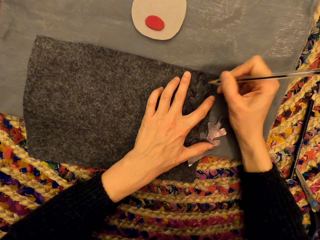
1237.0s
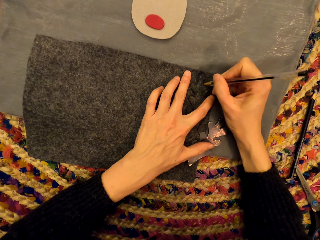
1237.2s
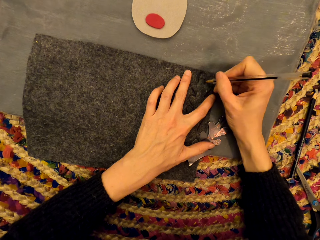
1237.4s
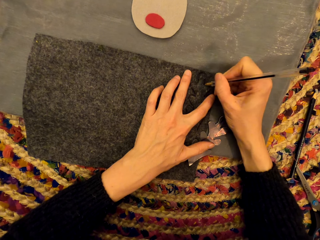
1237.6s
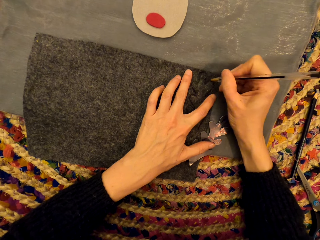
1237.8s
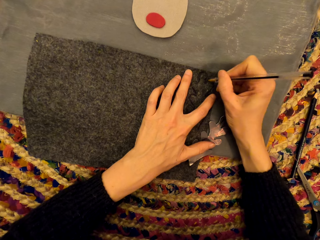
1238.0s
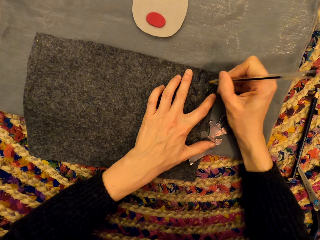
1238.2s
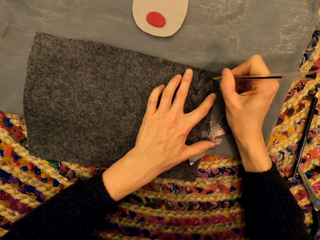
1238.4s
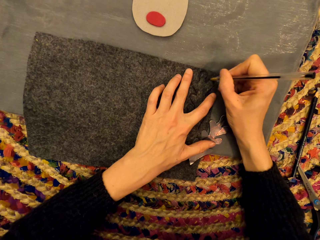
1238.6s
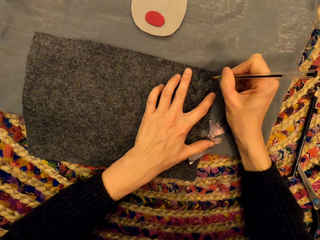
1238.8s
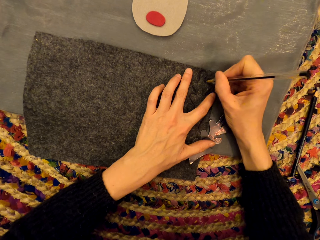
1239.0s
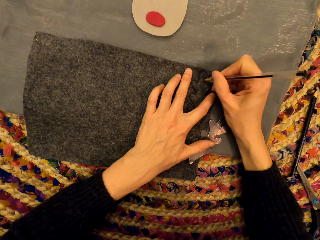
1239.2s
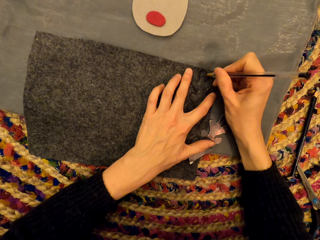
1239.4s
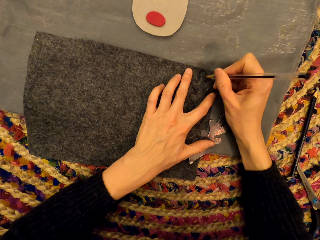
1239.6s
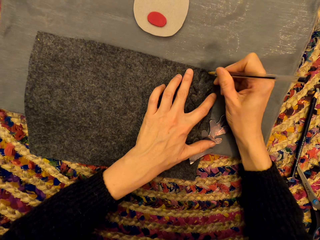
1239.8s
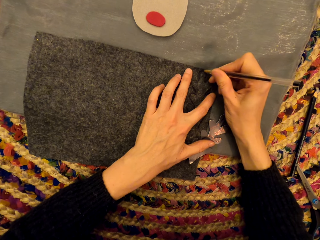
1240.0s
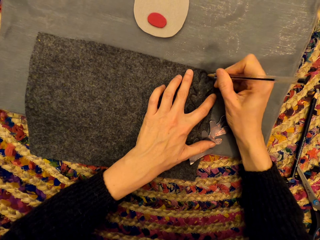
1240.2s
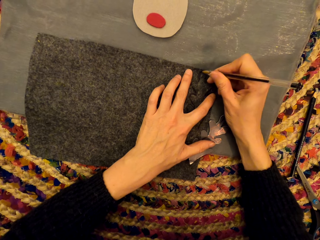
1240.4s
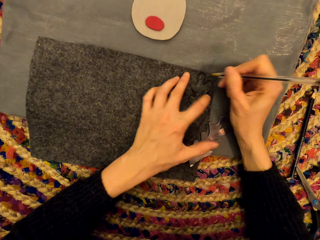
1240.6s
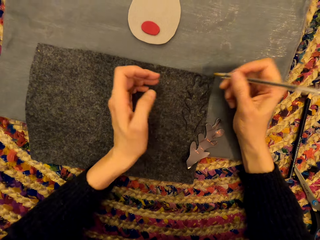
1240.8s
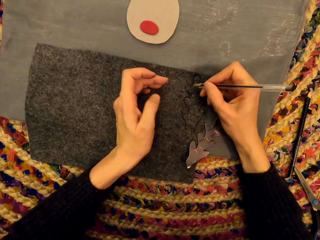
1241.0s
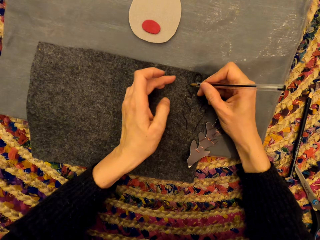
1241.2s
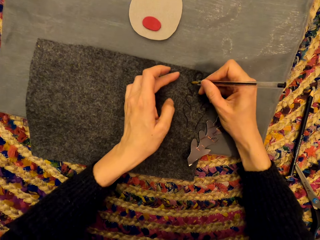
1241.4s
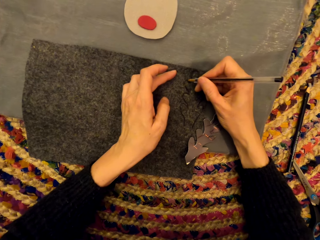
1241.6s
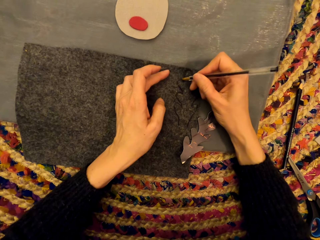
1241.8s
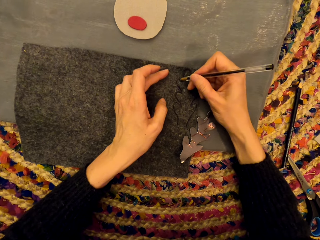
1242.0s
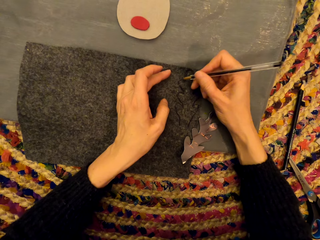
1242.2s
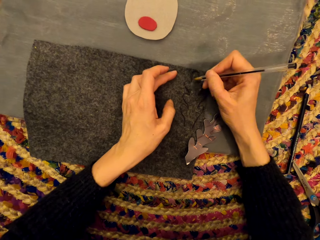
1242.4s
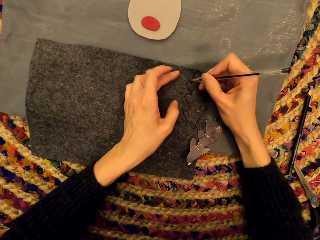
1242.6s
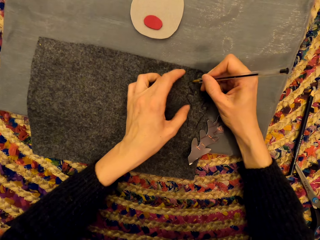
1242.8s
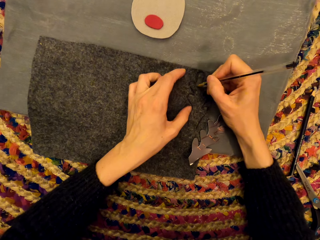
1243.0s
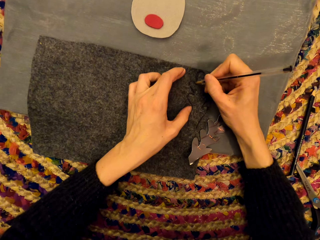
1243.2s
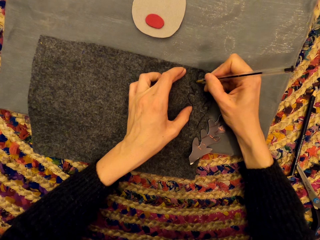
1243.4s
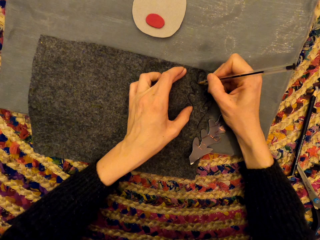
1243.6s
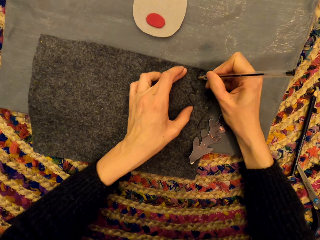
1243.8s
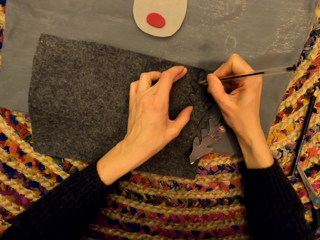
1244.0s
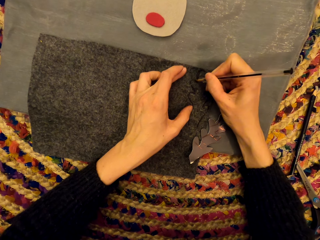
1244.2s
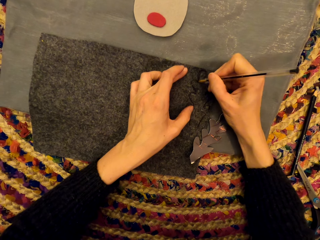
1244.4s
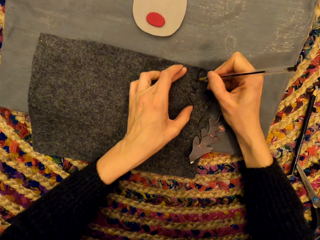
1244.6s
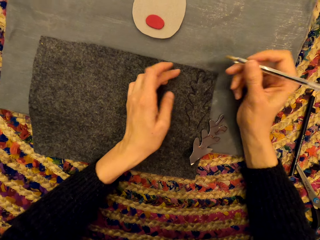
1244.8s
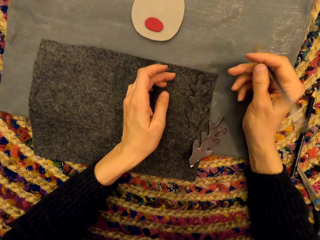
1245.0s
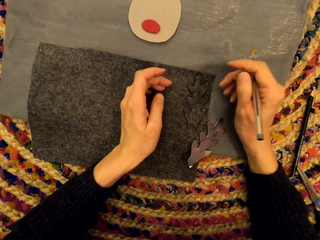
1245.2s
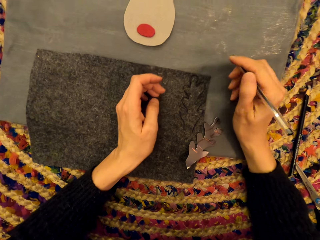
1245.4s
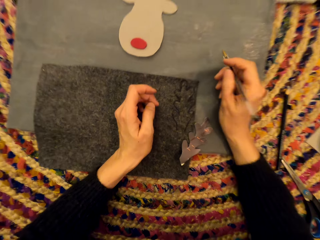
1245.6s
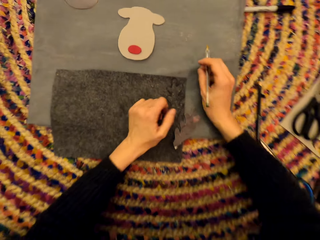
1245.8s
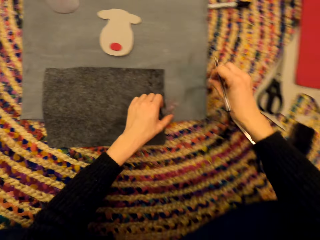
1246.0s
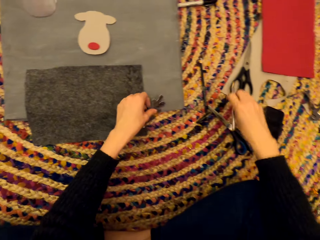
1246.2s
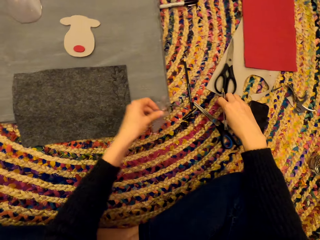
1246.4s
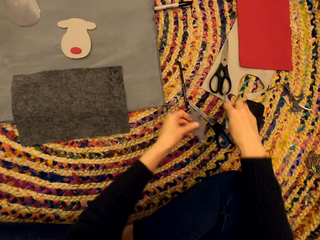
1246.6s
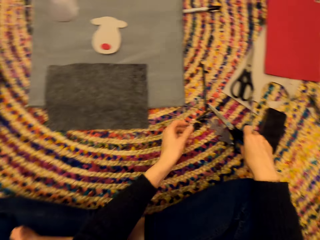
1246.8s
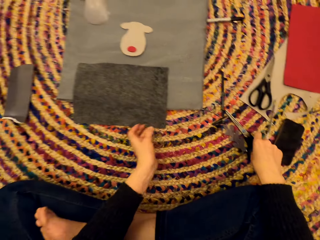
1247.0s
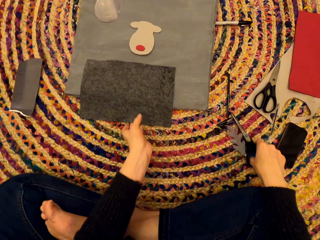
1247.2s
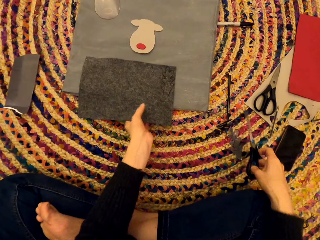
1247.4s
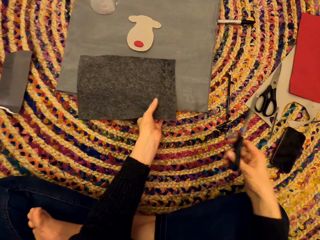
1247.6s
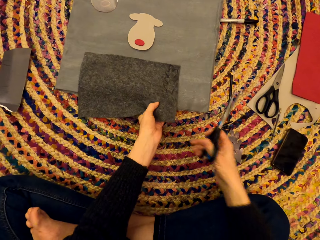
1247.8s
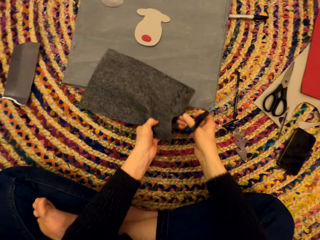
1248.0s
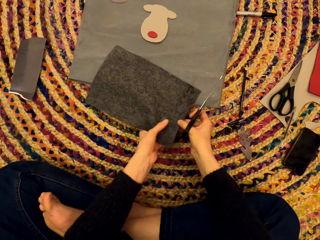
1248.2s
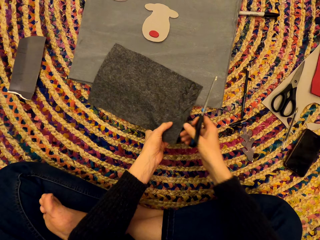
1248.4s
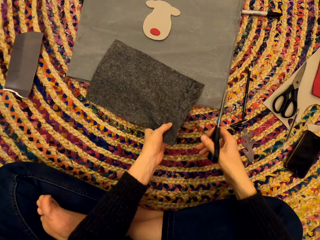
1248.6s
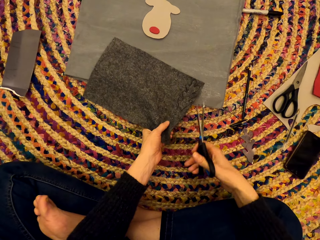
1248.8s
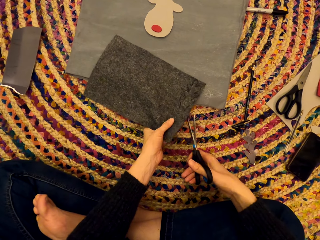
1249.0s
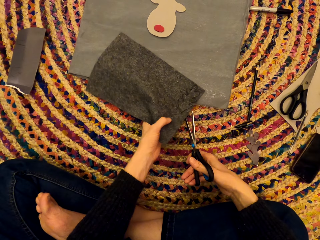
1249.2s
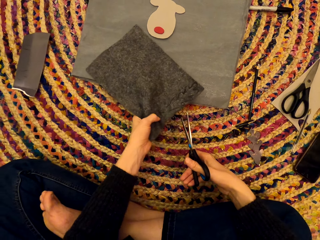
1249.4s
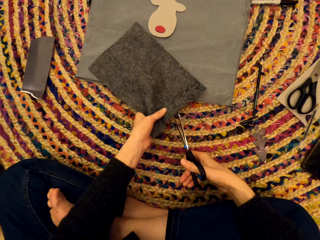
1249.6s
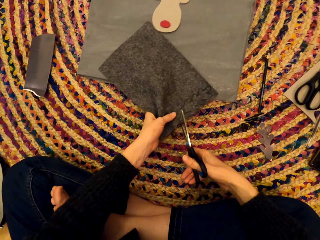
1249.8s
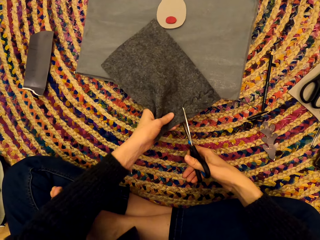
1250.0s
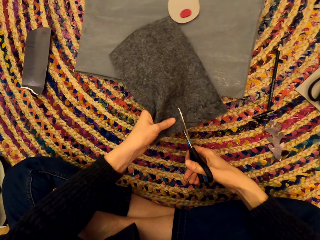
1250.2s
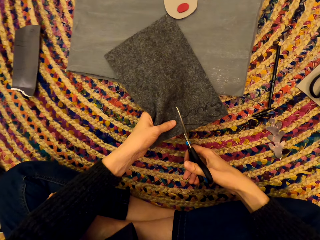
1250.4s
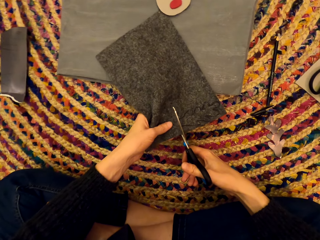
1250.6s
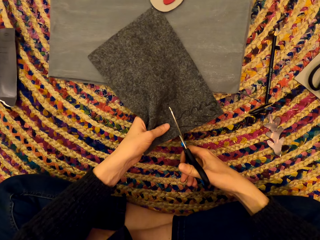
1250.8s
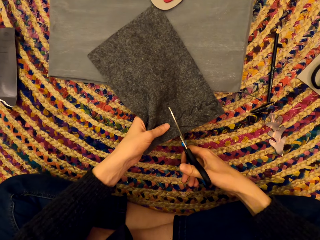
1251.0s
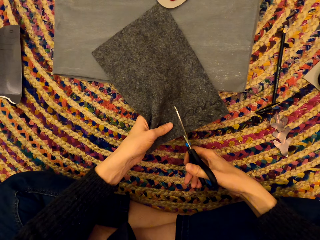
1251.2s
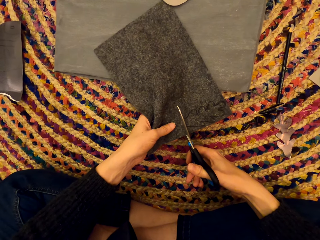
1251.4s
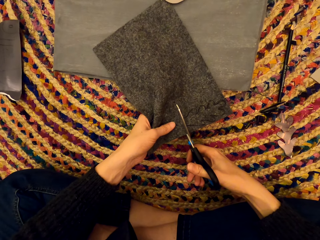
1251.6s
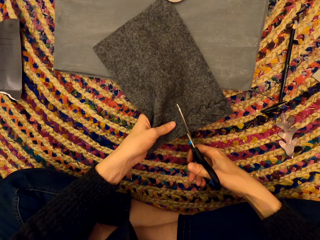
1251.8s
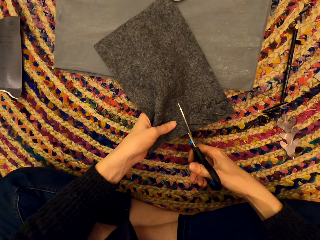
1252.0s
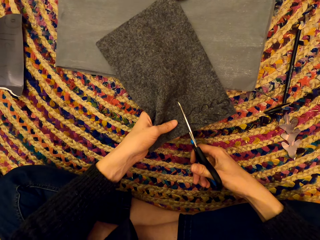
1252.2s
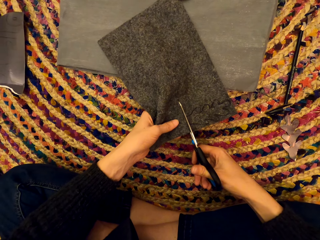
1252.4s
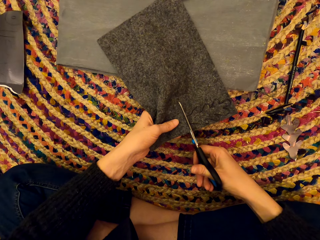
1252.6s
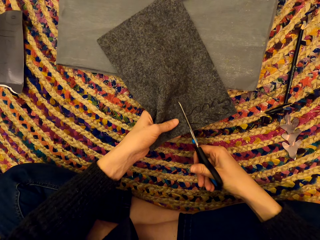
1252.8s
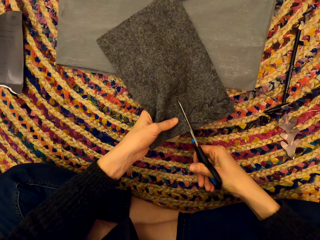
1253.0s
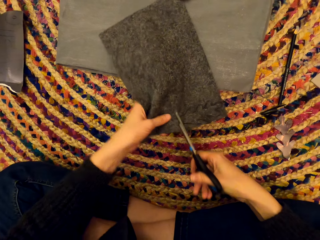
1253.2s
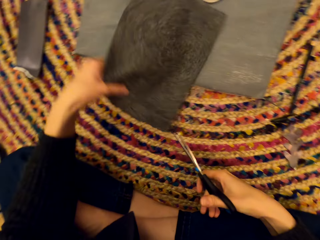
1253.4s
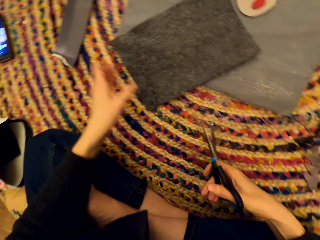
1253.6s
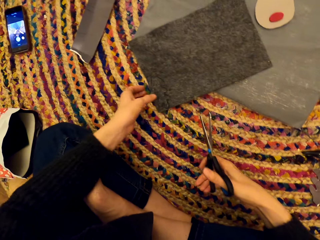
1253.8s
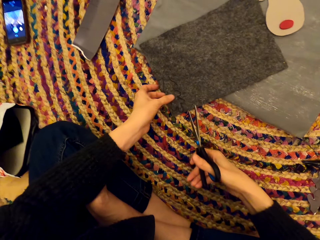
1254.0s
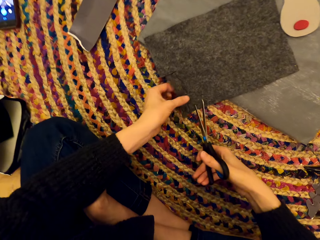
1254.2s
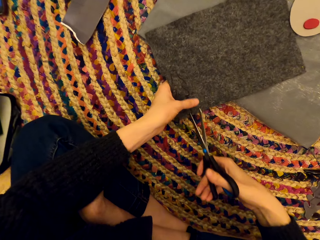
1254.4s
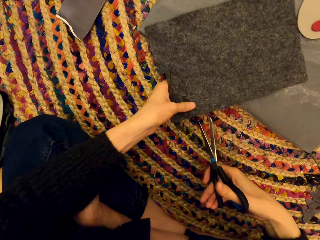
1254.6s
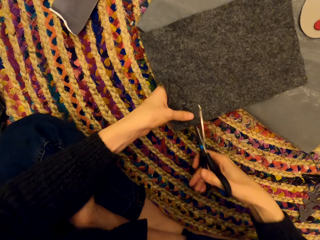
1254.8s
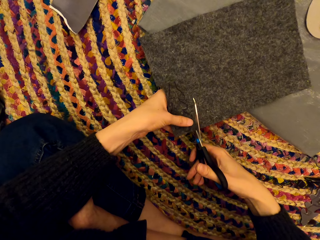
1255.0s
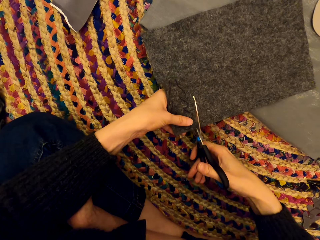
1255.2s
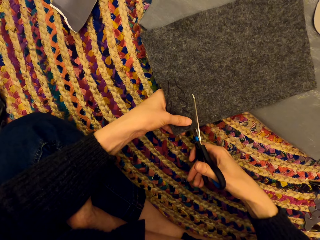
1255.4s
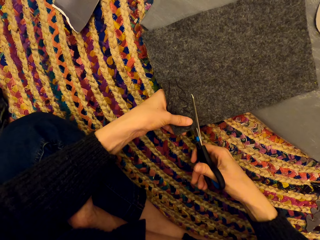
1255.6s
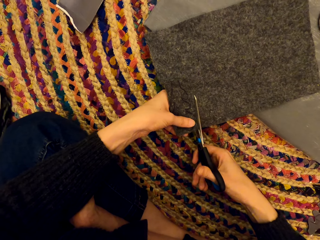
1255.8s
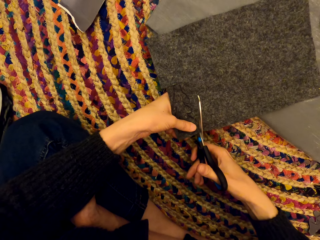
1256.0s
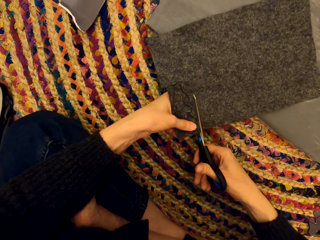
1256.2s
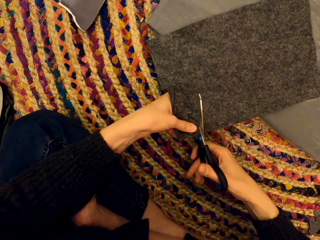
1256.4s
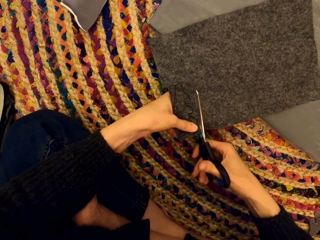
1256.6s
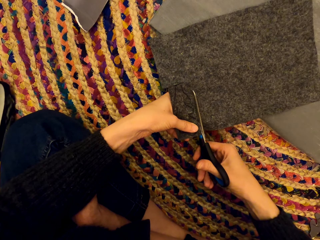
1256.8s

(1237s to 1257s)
The camera wearer moves the craft paper on the mat. They place the piece of paper on the floor. They pick up a pair of scissors. They hold the craft paper. They cut the paper craft with the pair of scissors.

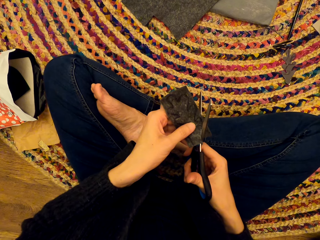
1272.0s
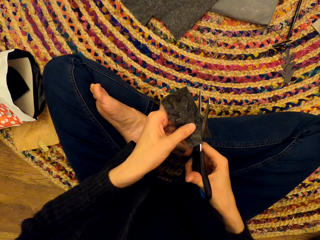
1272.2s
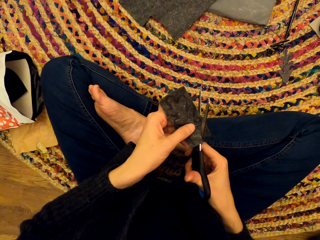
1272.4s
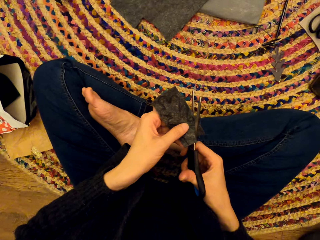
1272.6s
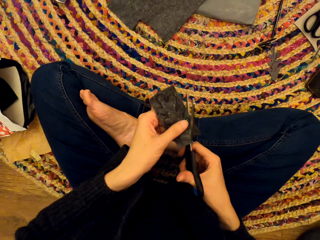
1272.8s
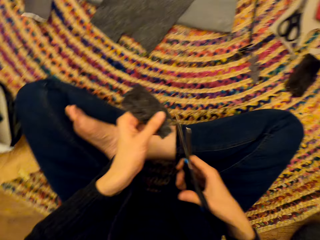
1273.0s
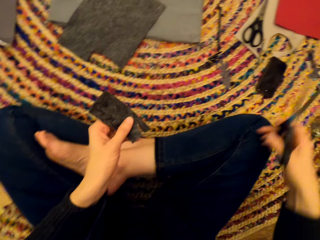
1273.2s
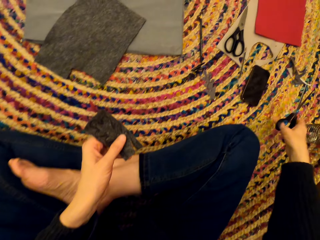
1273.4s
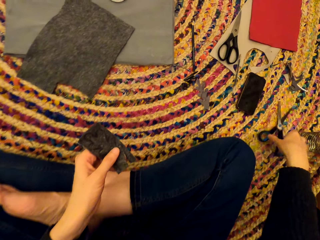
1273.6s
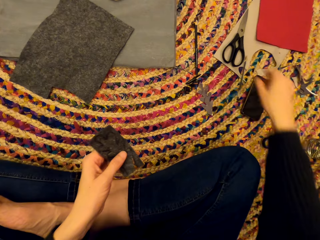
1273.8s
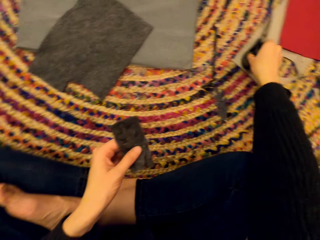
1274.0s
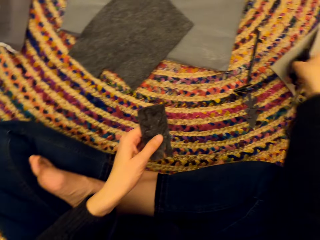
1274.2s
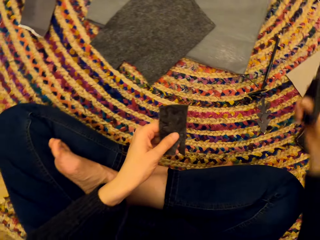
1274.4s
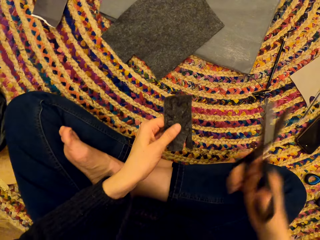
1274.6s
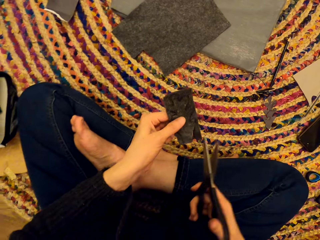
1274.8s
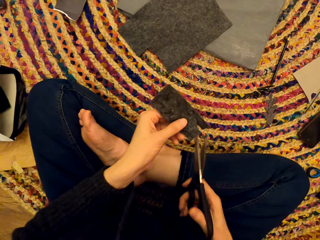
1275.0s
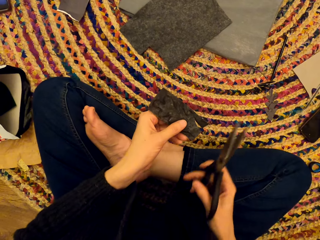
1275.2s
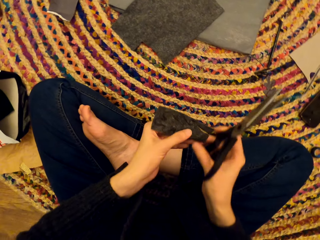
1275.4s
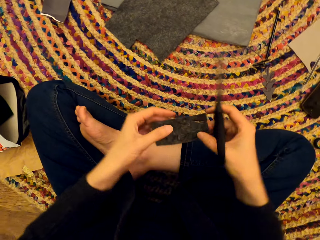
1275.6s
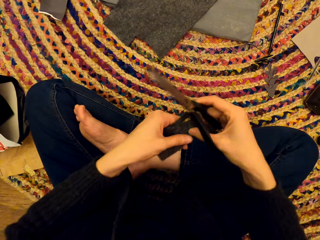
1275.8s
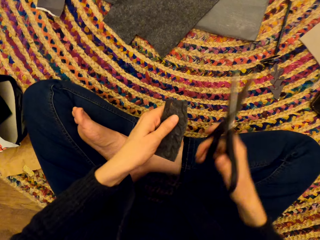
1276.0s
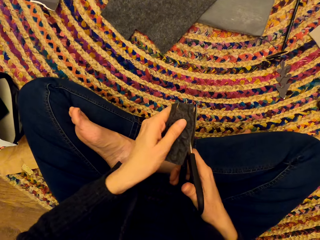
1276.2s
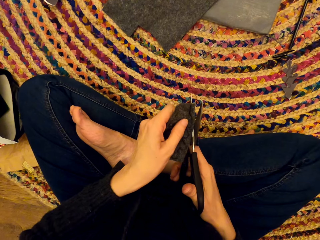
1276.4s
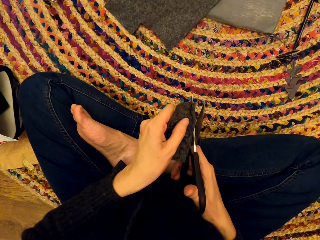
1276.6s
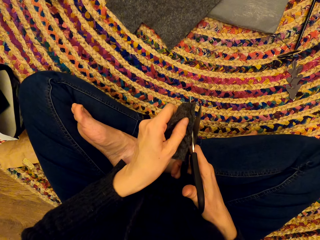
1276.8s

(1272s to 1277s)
The camera wearer puts a pair of scissors on the mat. She picks up another pair of scissors from the mat. She turns the craft paper in her hands.
